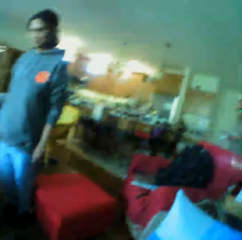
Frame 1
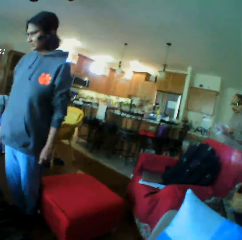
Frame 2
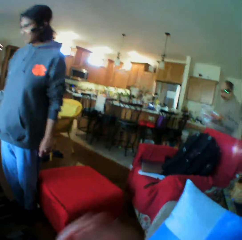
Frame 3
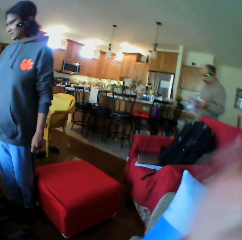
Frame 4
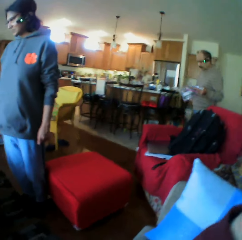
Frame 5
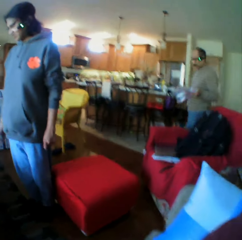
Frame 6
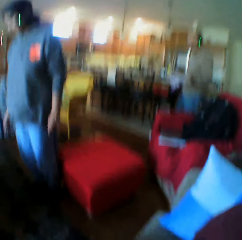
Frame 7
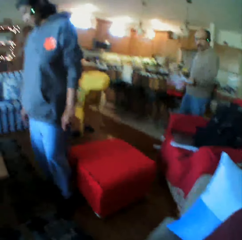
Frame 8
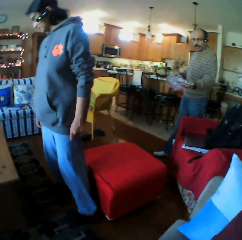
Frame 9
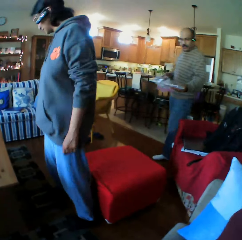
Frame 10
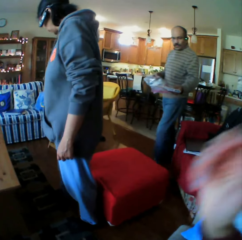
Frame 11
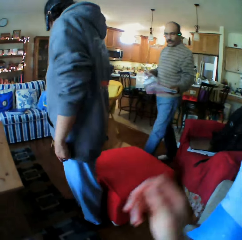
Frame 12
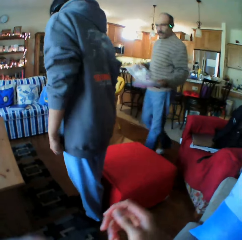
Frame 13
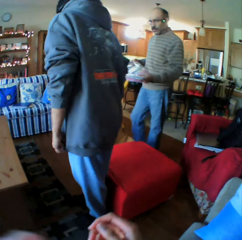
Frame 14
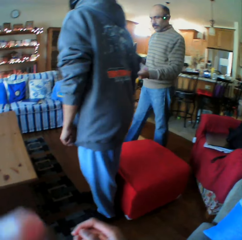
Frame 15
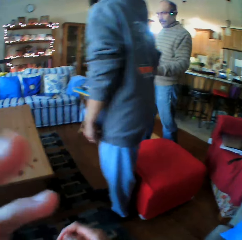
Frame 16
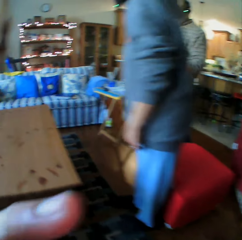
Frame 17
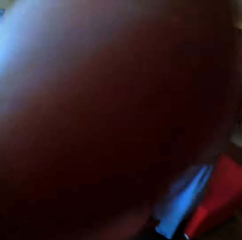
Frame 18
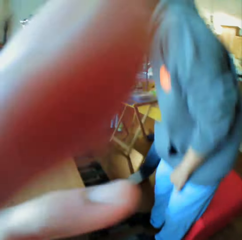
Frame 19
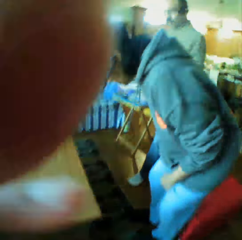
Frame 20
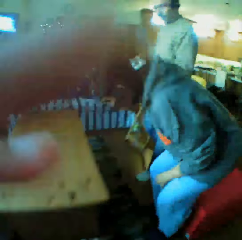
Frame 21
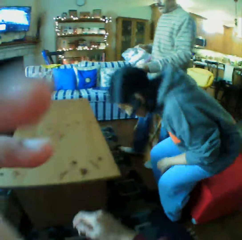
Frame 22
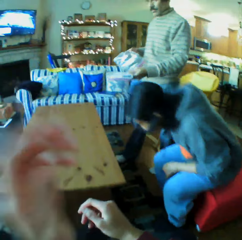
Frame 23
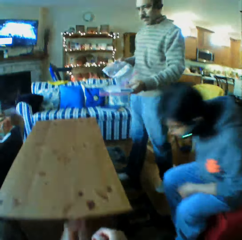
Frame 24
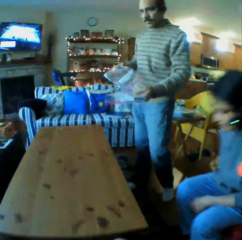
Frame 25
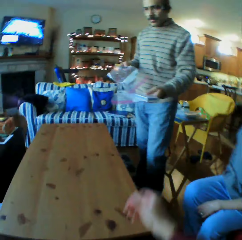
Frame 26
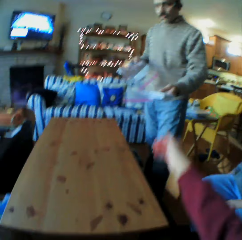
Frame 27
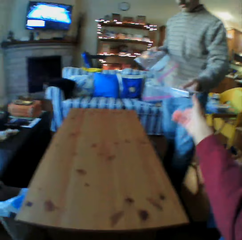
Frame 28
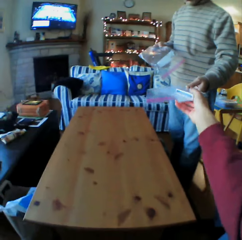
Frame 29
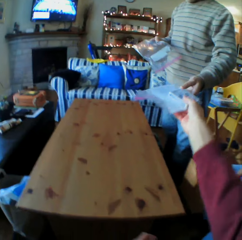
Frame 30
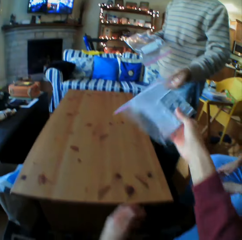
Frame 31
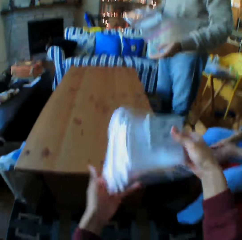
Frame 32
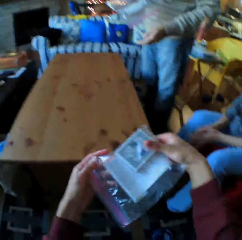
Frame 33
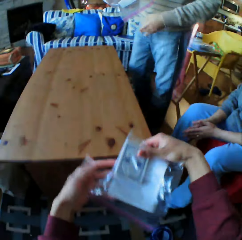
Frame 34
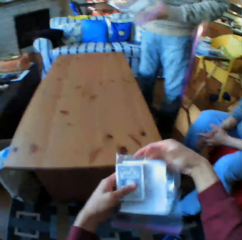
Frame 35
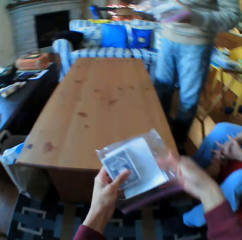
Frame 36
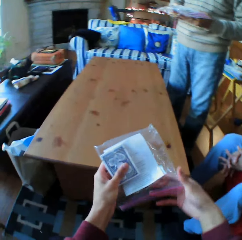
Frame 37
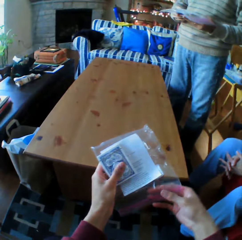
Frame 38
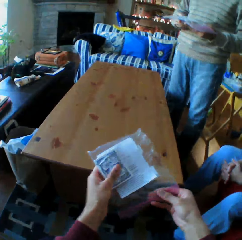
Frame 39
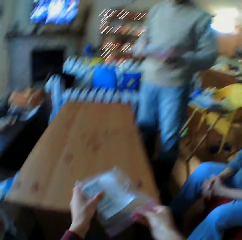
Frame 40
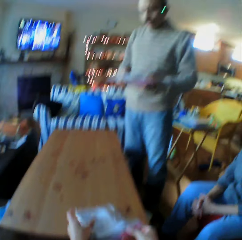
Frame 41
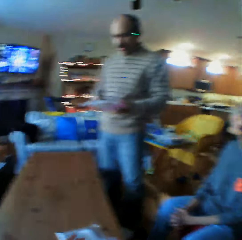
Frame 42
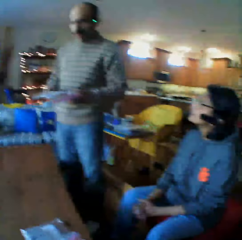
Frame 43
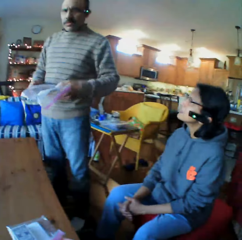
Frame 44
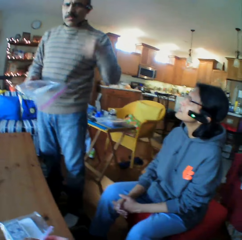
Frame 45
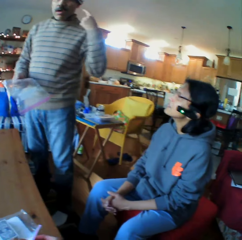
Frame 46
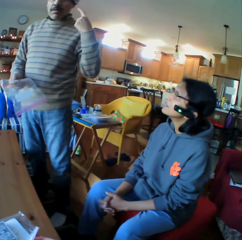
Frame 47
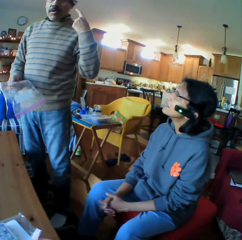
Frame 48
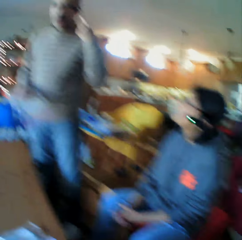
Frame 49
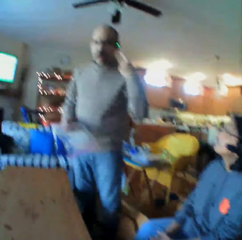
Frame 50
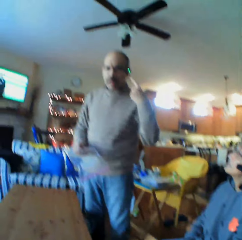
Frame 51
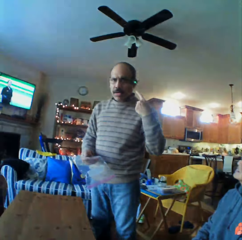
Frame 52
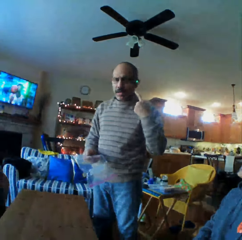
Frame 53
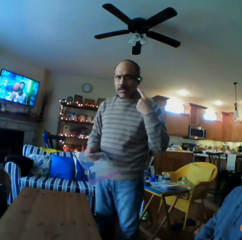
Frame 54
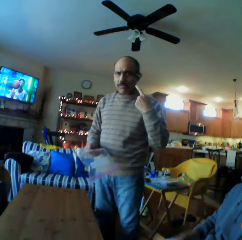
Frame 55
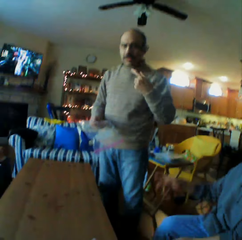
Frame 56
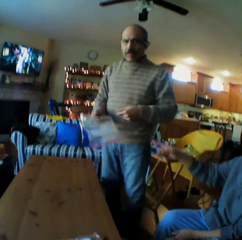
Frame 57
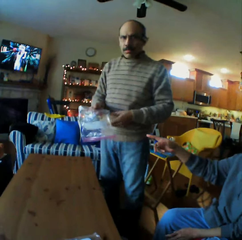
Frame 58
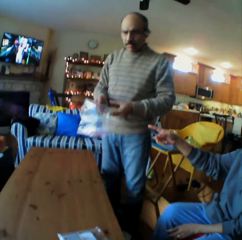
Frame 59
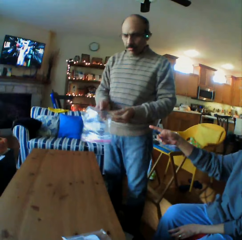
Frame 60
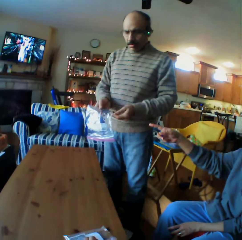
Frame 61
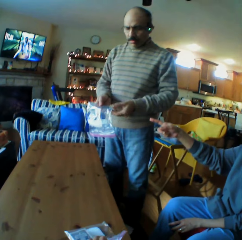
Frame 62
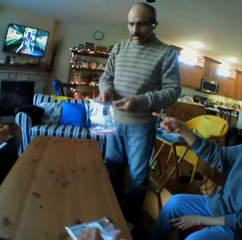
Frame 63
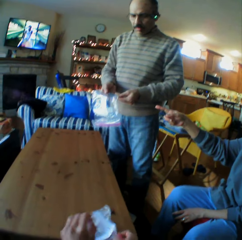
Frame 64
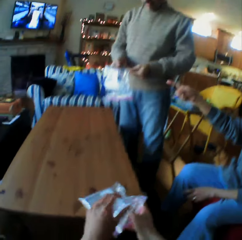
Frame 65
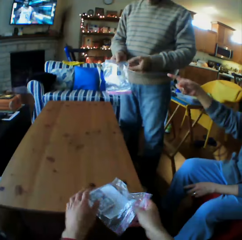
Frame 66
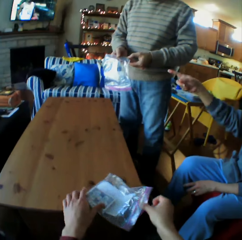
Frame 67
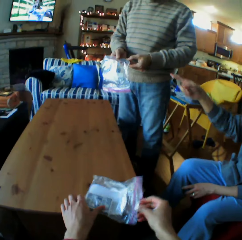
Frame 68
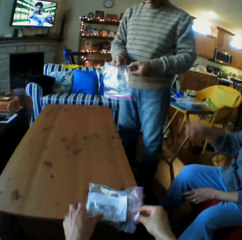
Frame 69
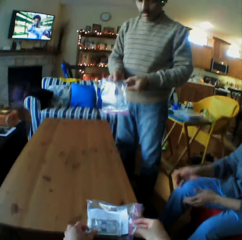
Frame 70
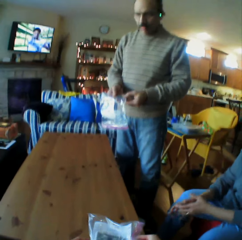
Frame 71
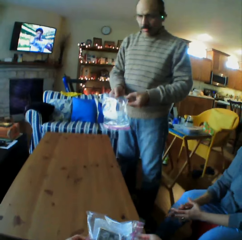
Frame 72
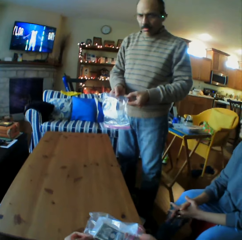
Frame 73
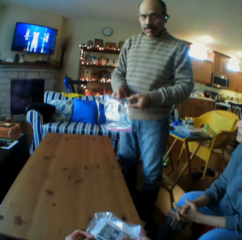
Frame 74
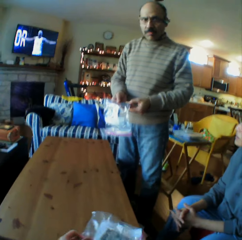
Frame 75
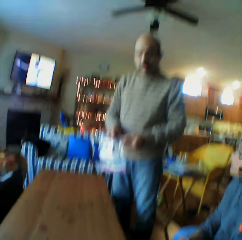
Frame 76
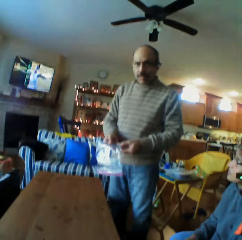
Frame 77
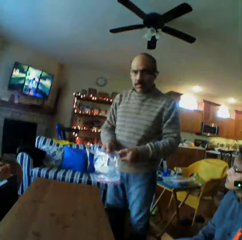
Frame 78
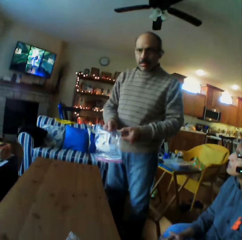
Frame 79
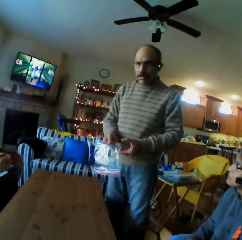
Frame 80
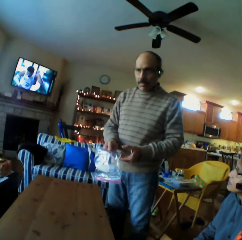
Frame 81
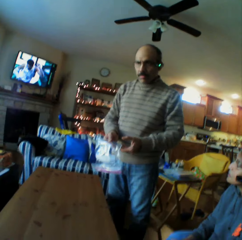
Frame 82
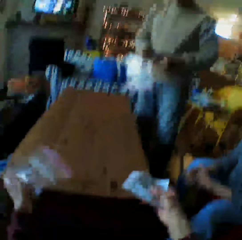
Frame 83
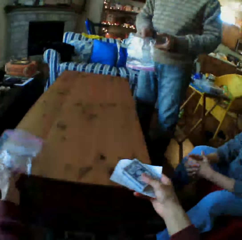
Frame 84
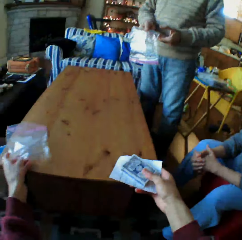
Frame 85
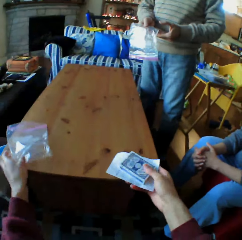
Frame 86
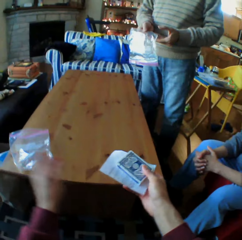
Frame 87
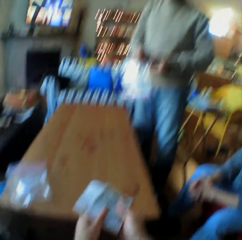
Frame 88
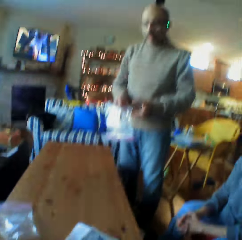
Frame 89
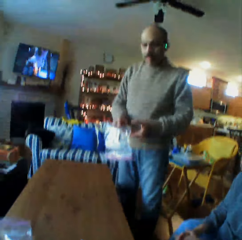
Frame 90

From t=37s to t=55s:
A man steps. The camera wearer touches his camera. Another man walks around. The first man sits down. The other man gives the camera wearer a paper. The camera wearer picks a paper from the other man. The other man looks at the first man. The other man talks. The camera wearer converses with the other man. He opens the piece of paper. He converses with the other man.

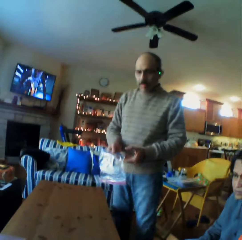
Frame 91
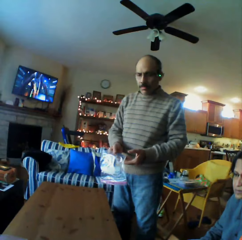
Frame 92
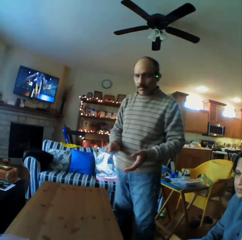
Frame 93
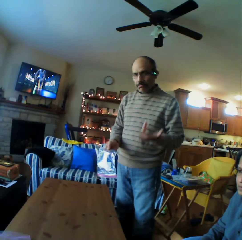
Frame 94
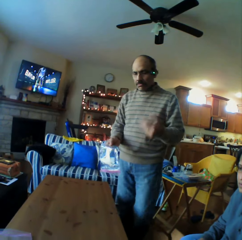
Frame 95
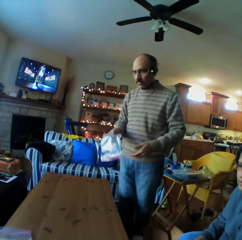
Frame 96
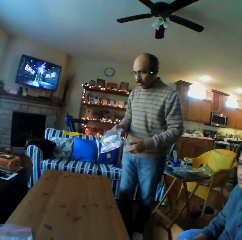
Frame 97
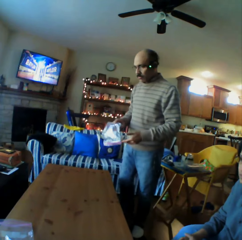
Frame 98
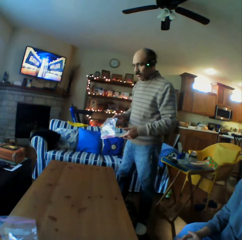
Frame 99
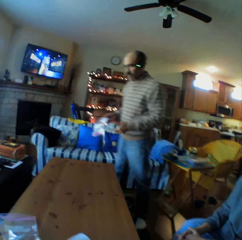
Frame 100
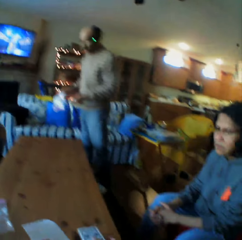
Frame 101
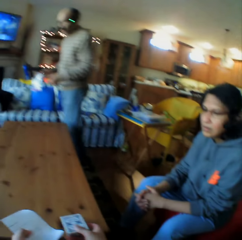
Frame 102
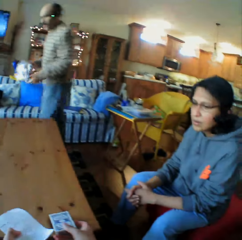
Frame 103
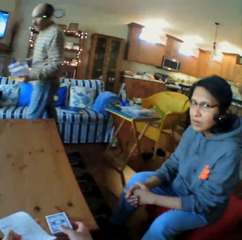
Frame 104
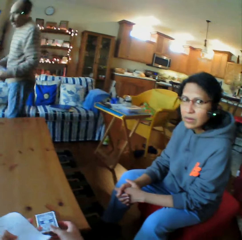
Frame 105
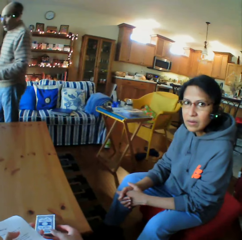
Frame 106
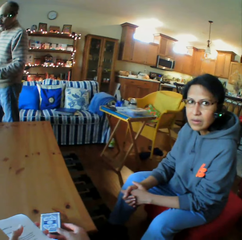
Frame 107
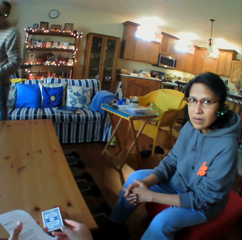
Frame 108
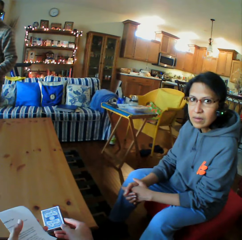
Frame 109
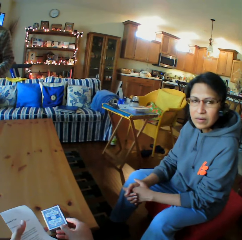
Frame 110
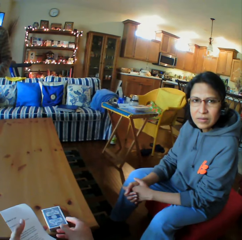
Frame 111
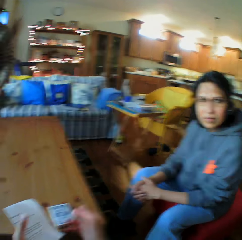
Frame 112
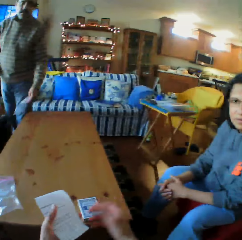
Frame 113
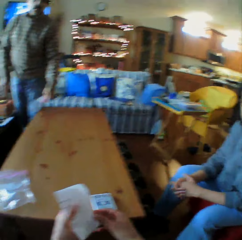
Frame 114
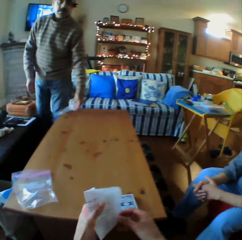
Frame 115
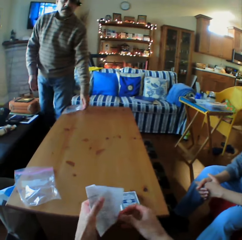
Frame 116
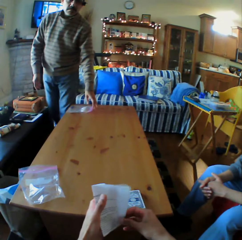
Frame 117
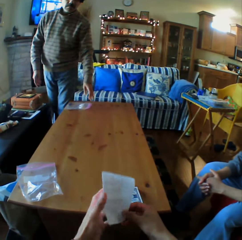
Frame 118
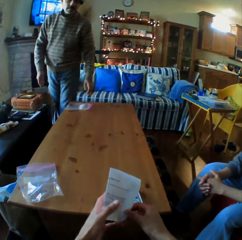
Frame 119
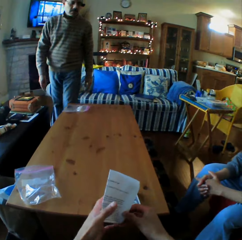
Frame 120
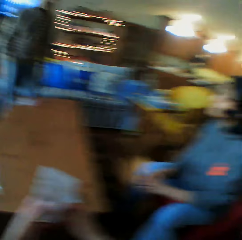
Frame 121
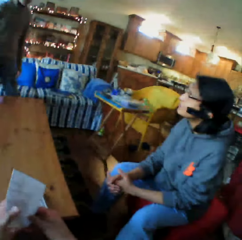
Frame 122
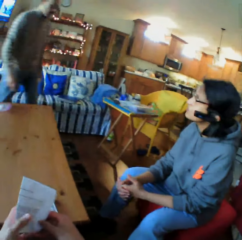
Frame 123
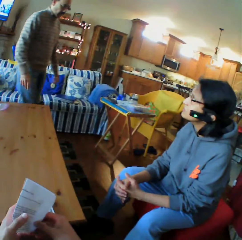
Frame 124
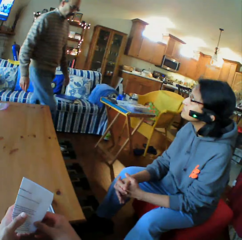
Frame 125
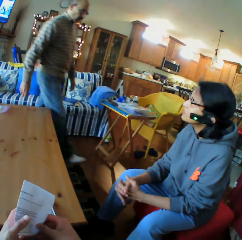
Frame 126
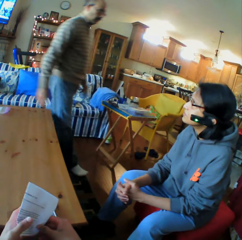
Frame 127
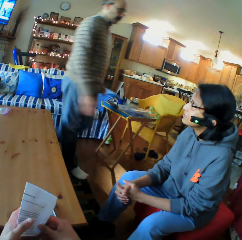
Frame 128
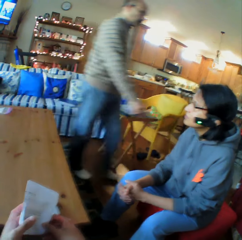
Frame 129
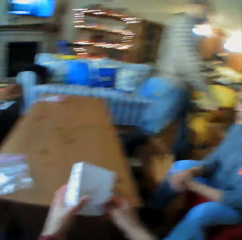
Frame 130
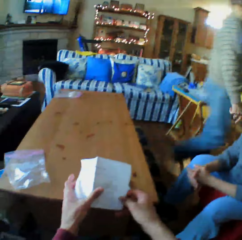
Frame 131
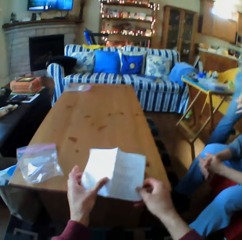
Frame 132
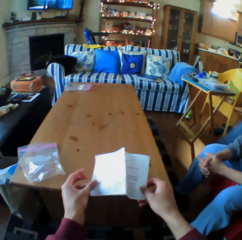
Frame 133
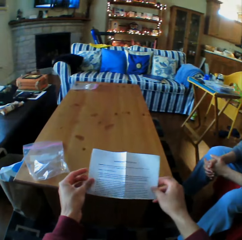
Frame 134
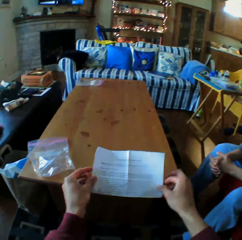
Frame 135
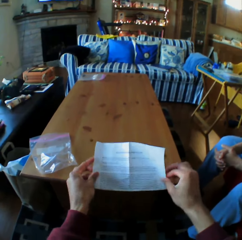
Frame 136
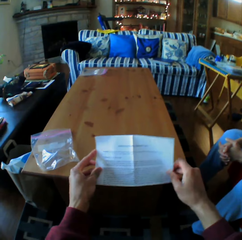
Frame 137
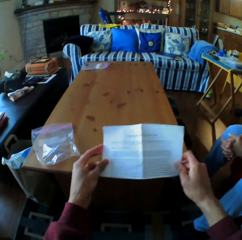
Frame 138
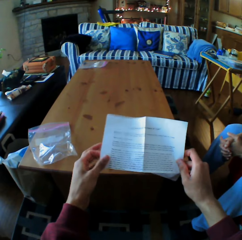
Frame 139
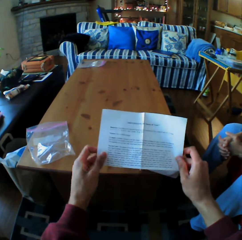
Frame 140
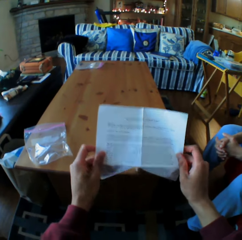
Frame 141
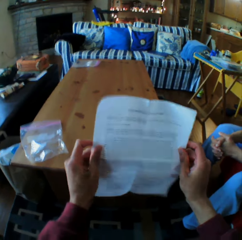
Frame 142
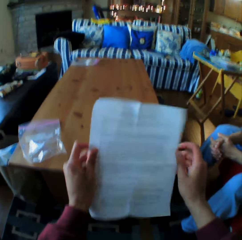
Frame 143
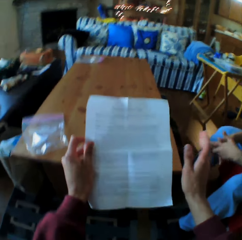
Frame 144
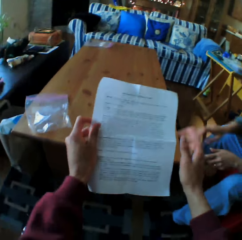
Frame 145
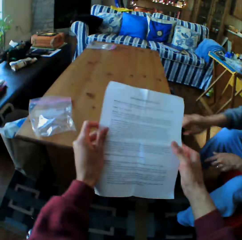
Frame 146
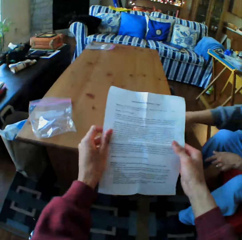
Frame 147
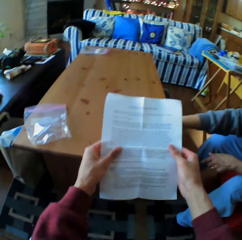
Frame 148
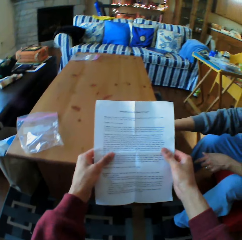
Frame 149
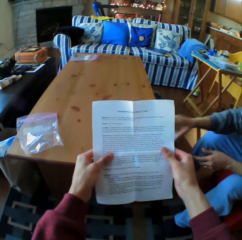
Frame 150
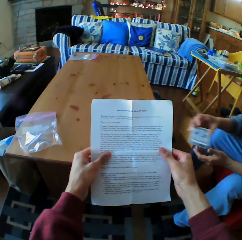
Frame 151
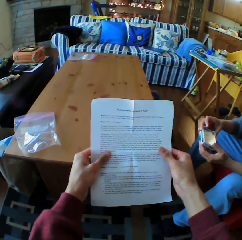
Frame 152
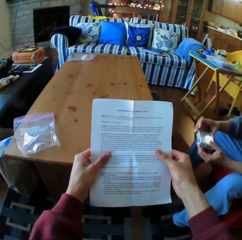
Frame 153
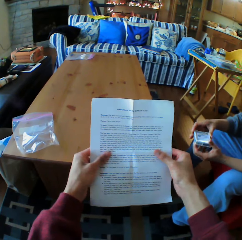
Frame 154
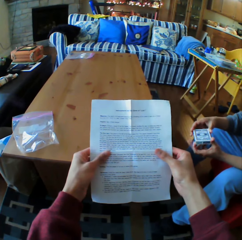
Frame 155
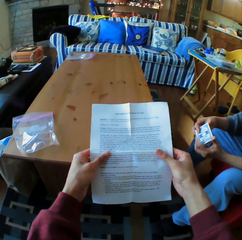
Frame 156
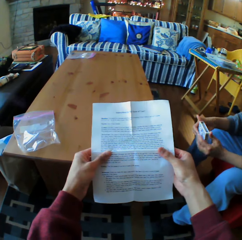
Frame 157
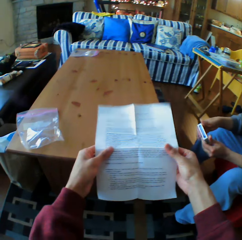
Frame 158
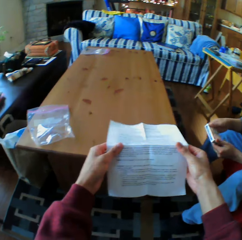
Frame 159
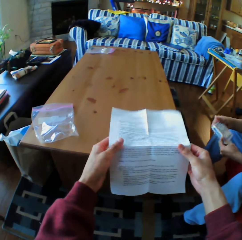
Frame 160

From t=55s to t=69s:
A man talks to a woman. The man walks. The camera wearer looks at the woman. They put the piece of paper on the table. The man walks around the room. The camera wearer reads the piece of paper. They converse with the woman. Another man picks up the cards from the table.
